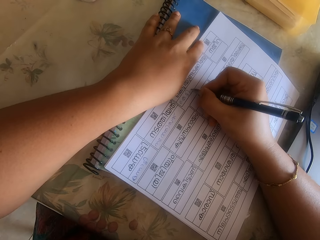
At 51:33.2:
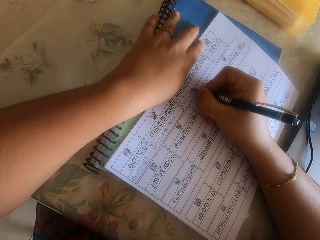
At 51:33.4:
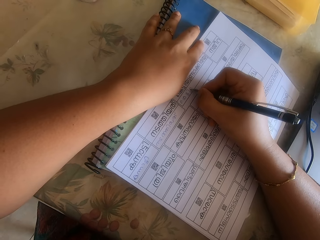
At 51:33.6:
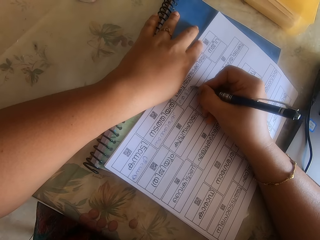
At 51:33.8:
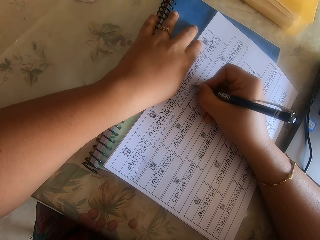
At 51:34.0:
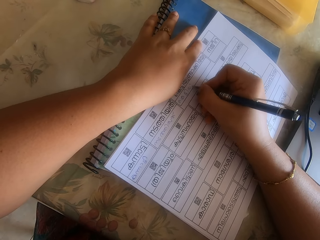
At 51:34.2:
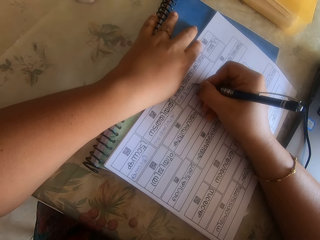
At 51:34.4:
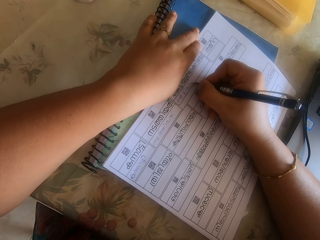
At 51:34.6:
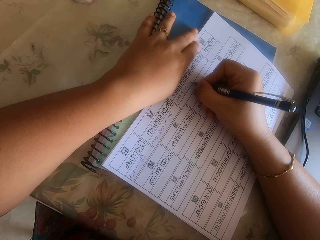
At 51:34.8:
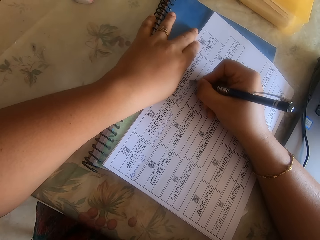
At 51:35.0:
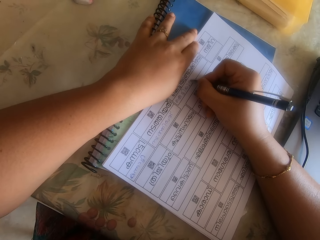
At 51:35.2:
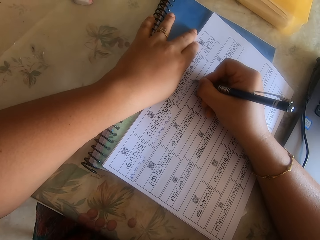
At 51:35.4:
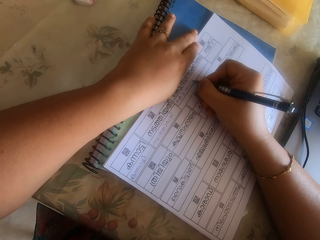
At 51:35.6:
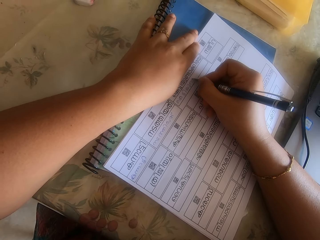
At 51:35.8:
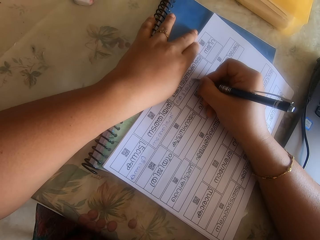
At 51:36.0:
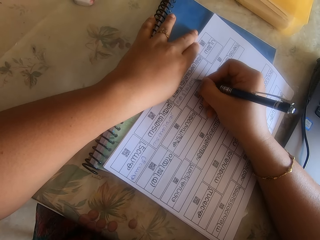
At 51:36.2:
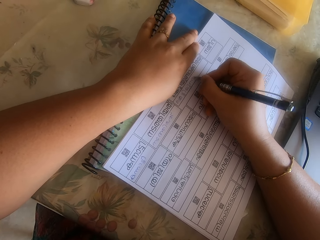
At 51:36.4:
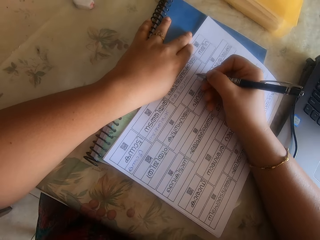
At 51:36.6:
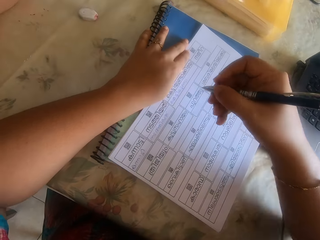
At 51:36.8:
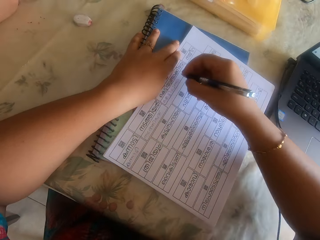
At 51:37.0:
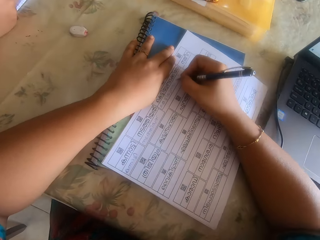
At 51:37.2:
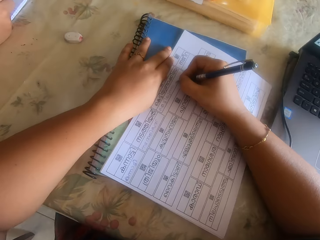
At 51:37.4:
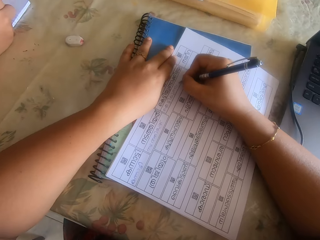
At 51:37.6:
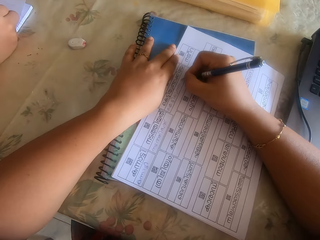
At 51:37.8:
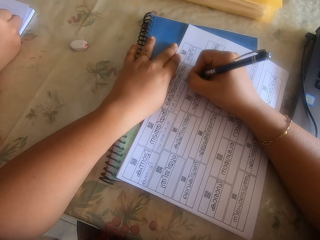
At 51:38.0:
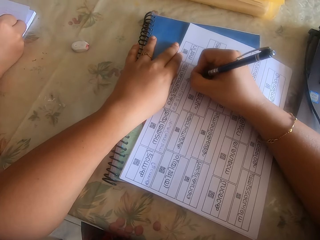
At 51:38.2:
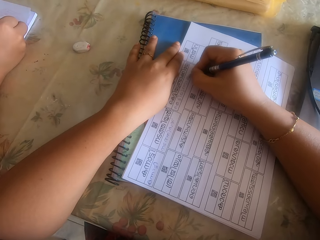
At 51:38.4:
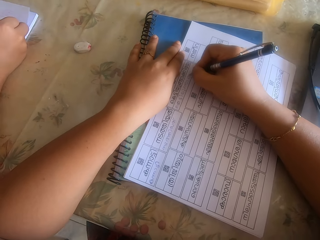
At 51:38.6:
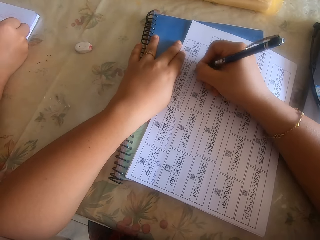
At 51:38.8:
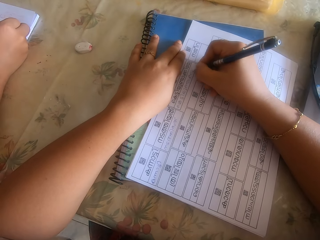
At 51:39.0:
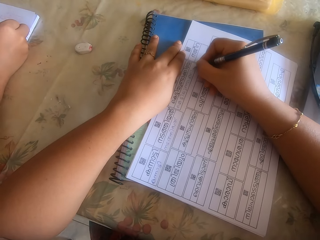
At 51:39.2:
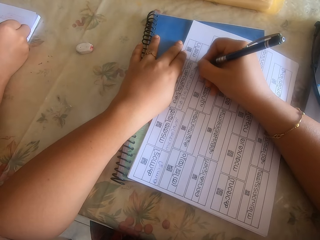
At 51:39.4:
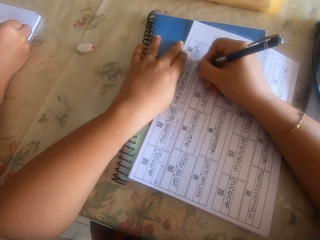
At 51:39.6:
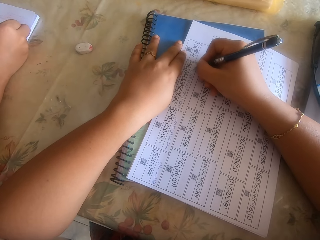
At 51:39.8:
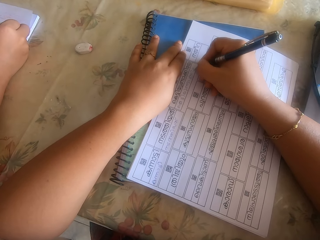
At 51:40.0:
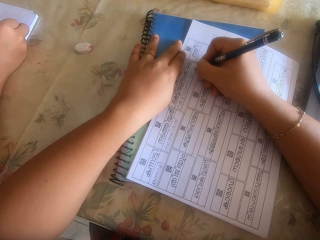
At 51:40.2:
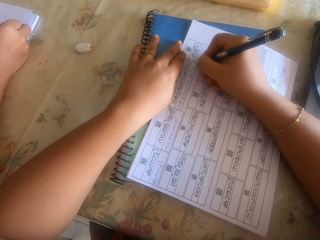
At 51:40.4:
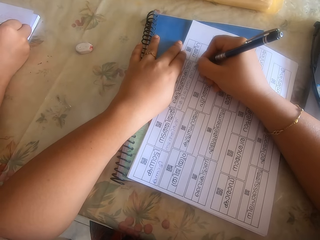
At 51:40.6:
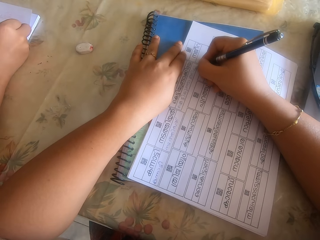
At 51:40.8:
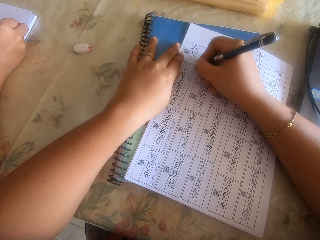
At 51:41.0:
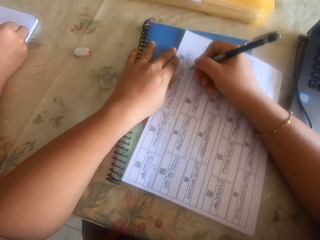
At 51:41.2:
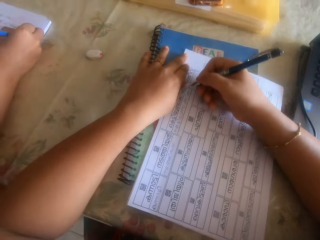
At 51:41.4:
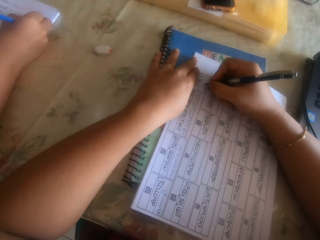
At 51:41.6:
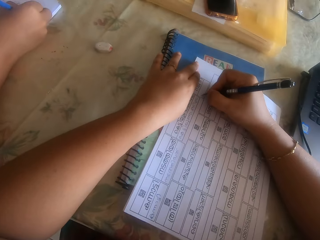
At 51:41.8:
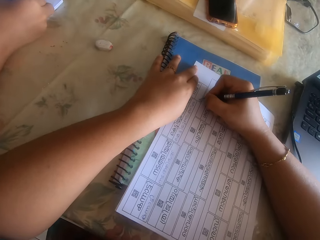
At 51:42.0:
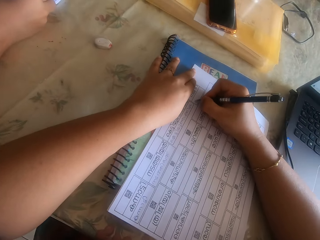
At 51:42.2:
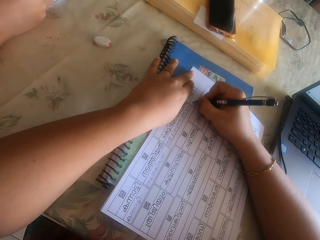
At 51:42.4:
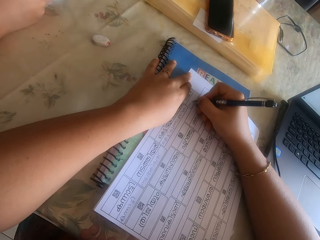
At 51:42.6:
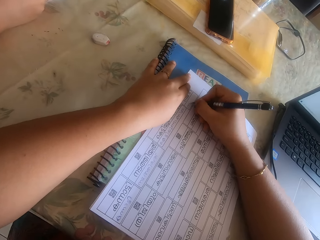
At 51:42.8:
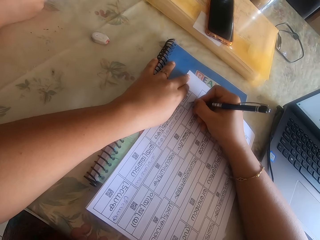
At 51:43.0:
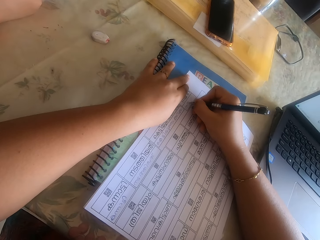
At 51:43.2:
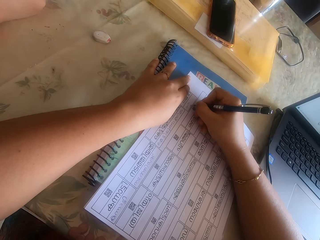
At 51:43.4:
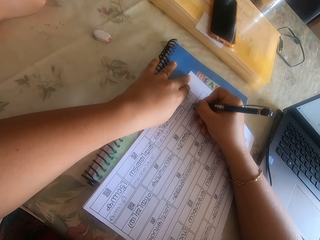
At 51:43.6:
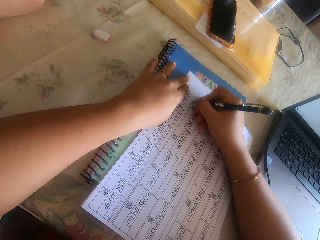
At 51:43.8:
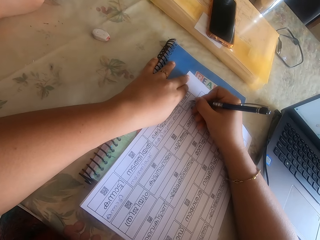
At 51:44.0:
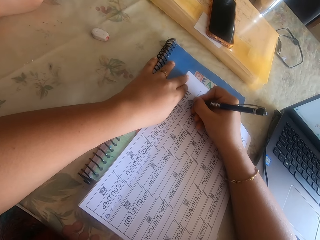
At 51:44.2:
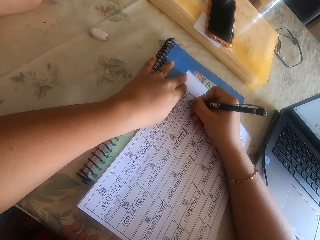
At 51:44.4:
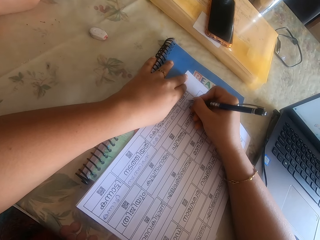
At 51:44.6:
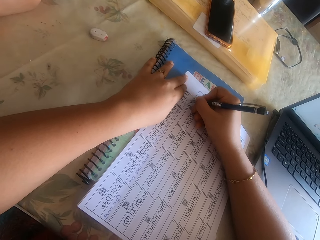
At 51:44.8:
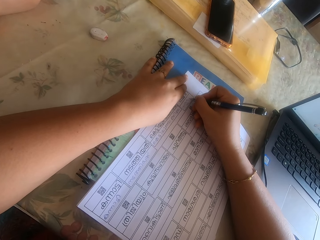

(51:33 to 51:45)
The camera wearer holds the pen. She writes on the paper with the pen. She moves the paper on the book on the table with her right hand. She writes on the paper on the book on the table with the pen in her right hand.

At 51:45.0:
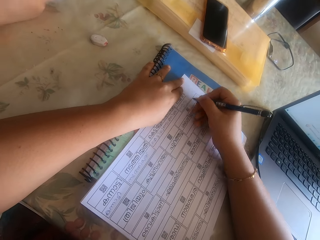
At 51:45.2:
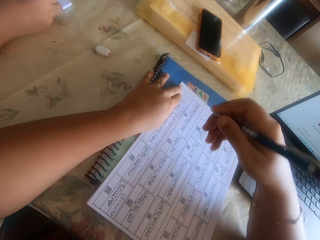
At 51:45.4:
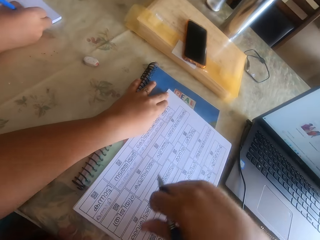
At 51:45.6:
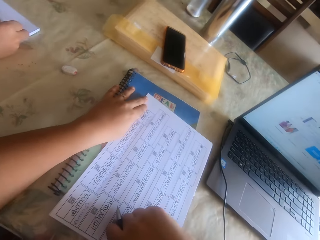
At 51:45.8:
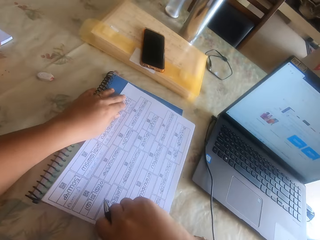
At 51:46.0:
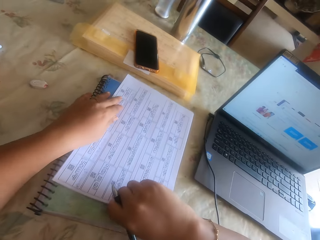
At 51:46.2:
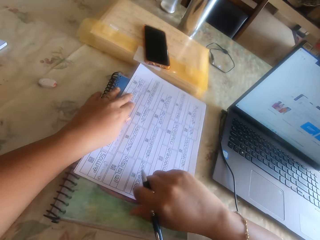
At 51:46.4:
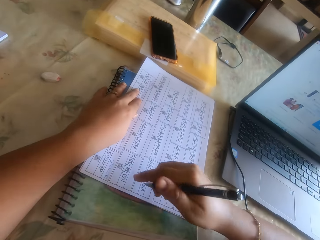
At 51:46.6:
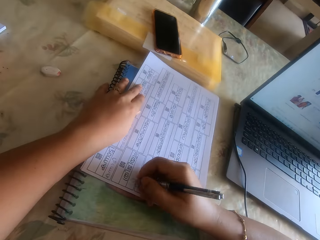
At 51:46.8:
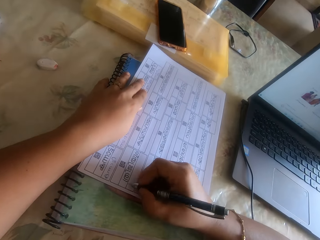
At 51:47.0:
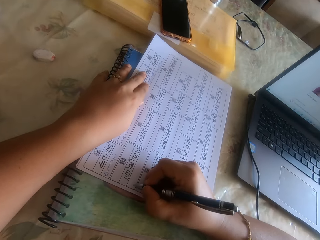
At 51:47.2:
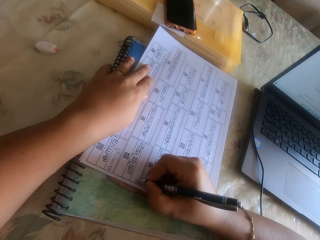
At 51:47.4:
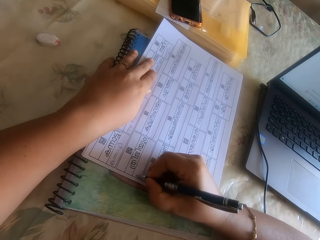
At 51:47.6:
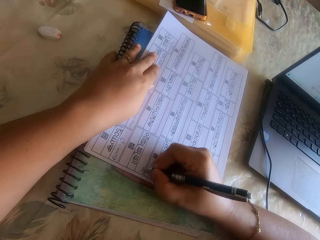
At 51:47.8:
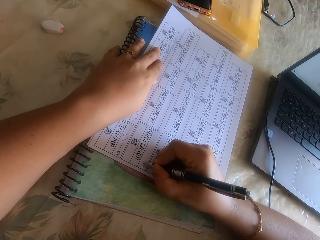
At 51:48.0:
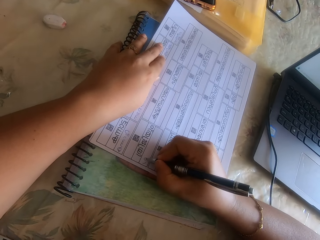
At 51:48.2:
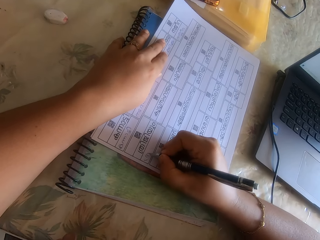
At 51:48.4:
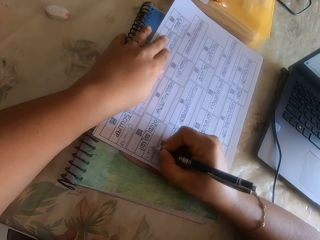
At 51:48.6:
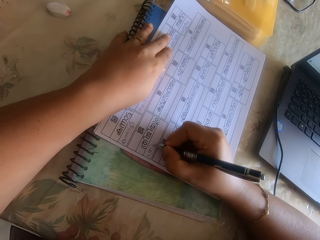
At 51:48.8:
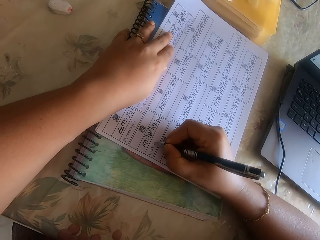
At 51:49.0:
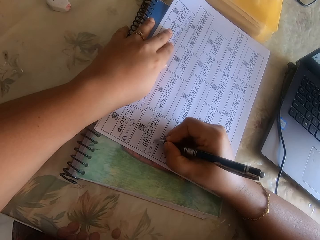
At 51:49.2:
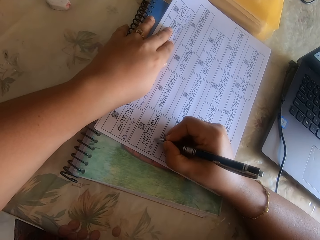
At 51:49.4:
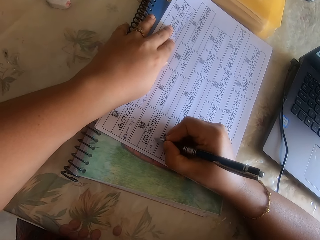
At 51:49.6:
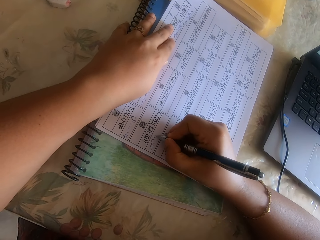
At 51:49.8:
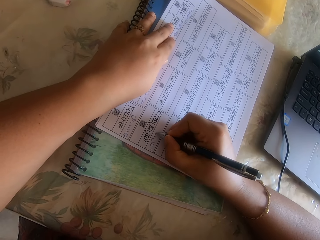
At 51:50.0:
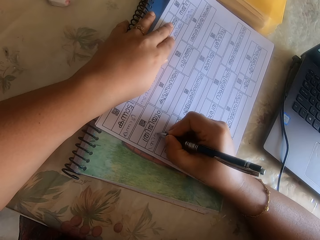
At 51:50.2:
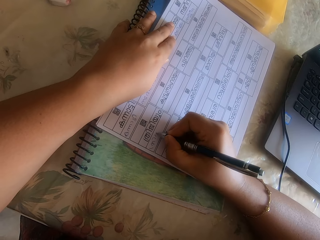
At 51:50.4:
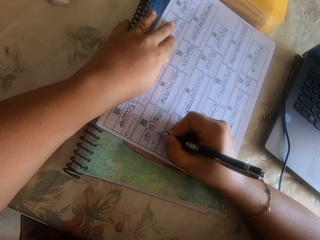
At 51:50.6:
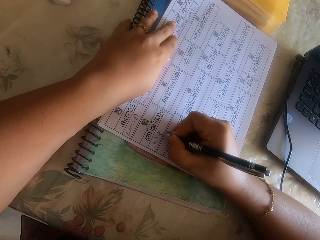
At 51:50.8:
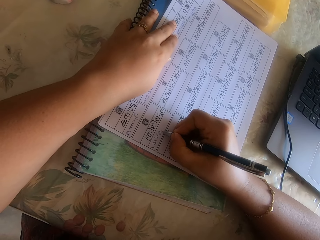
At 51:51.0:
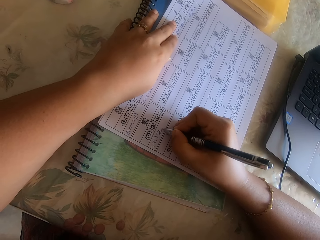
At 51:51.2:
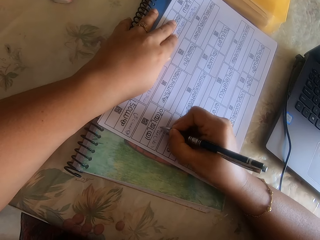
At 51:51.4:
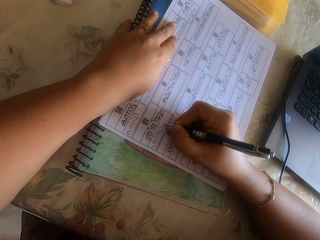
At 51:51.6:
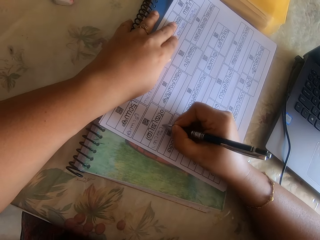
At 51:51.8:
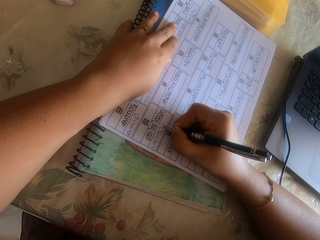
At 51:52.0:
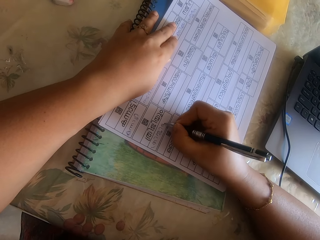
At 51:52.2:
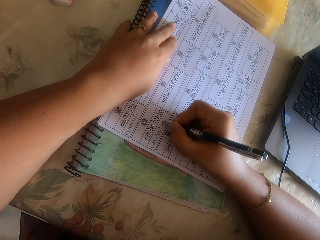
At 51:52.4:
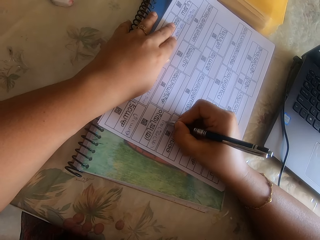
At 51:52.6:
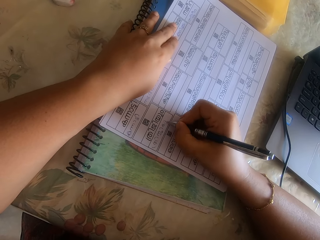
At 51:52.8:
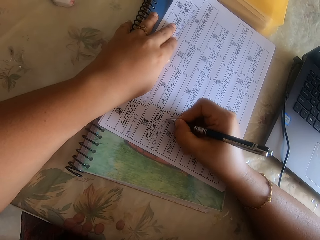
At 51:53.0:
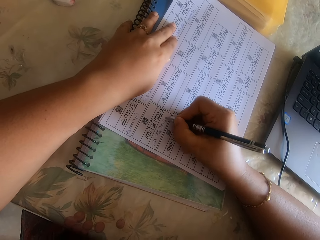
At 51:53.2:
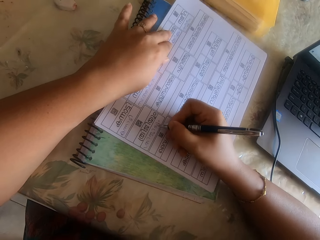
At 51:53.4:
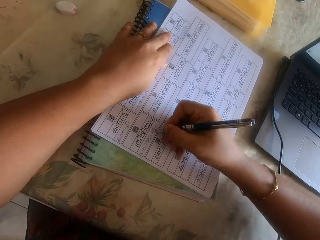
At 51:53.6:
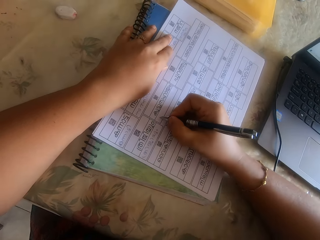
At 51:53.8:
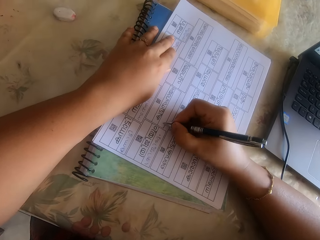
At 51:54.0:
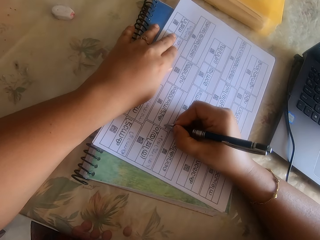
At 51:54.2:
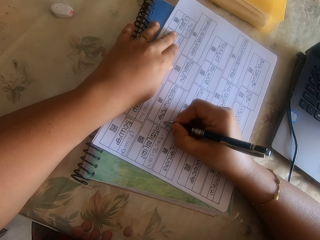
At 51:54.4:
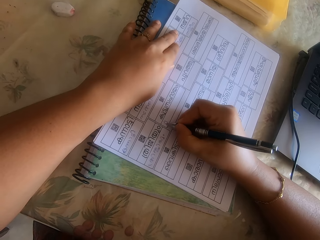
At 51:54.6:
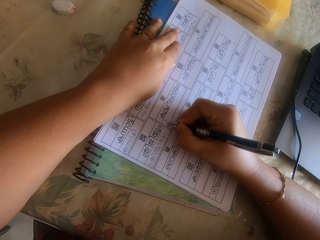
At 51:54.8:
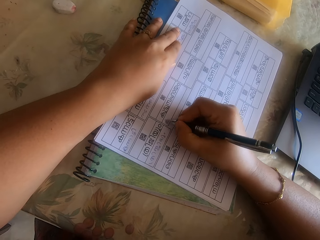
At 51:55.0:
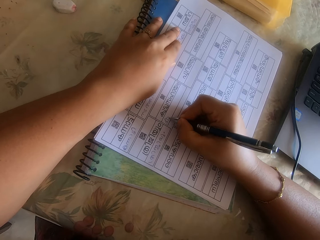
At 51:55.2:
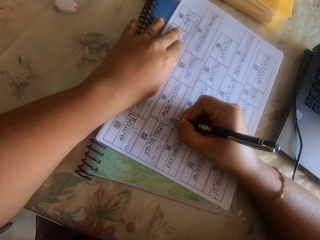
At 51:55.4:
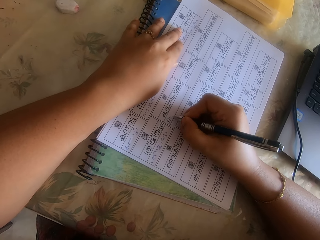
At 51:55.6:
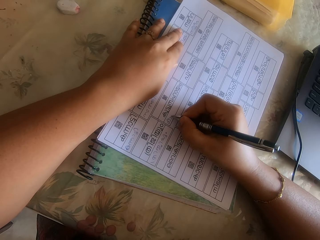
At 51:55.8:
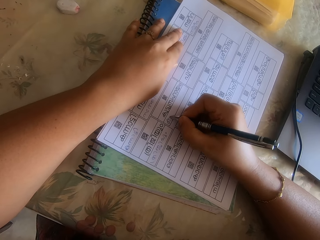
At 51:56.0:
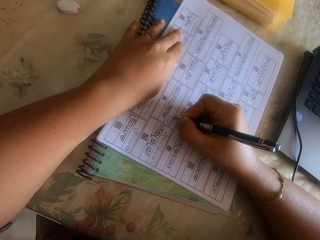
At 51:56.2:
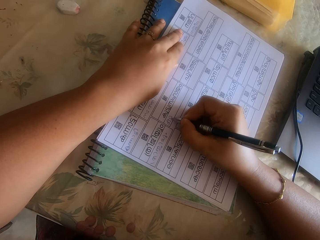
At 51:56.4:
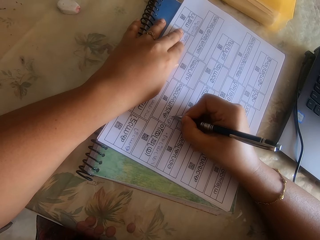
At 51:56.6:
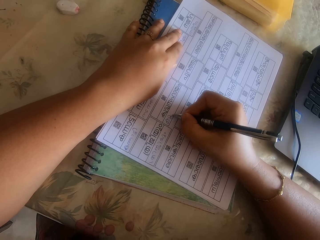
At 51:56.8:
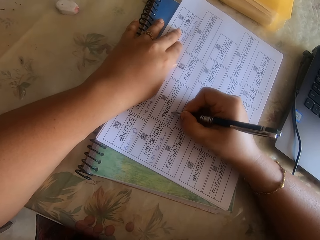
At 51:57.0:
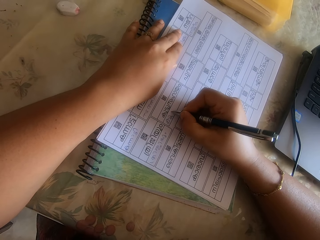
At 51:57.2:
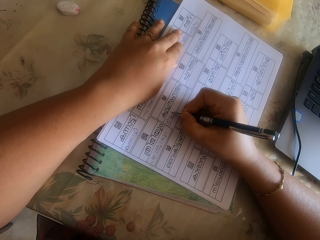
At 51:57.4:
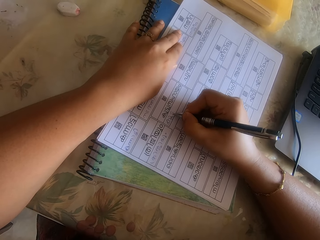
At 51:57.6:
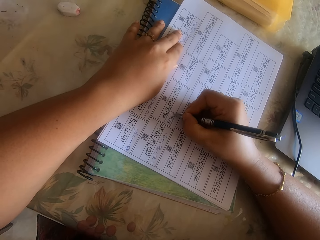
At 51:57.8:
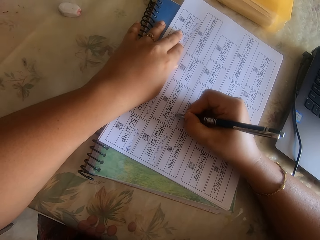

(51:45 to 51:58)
The camera wearer holds the pen. She moves the paper on the book on the table with her right hand. She writes on the paper on the book on the table with the pen in her right hand. She moves the paper on the book on the table with her right hand. She writes on the paper on the book on the table with the pen in her right hand.
